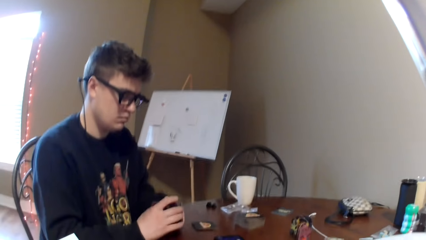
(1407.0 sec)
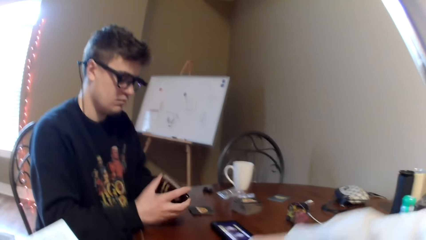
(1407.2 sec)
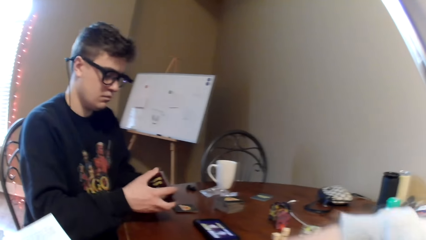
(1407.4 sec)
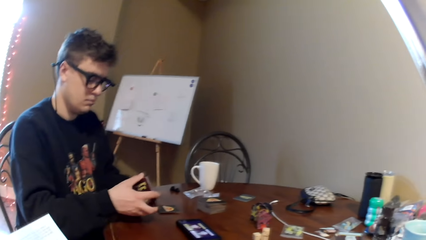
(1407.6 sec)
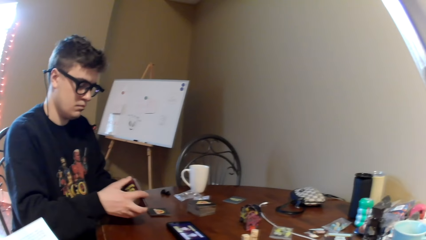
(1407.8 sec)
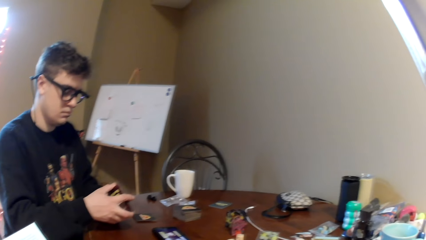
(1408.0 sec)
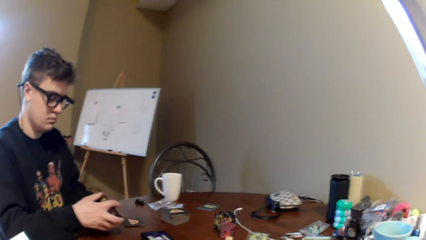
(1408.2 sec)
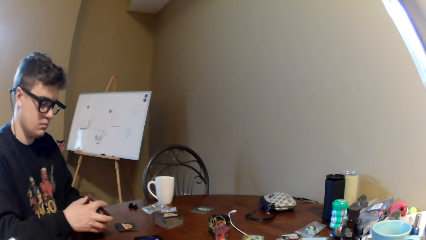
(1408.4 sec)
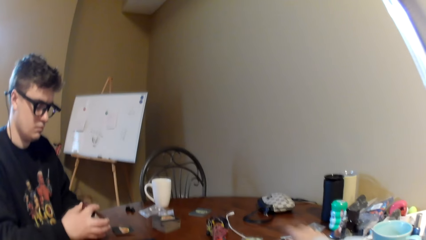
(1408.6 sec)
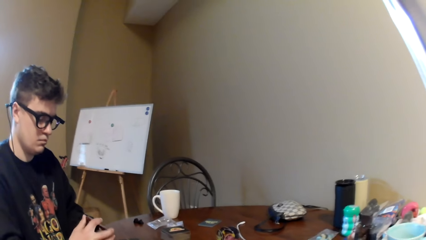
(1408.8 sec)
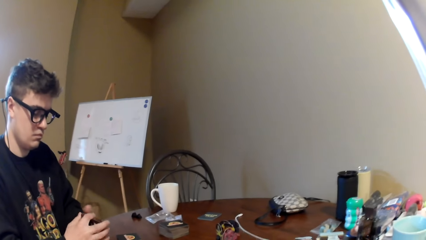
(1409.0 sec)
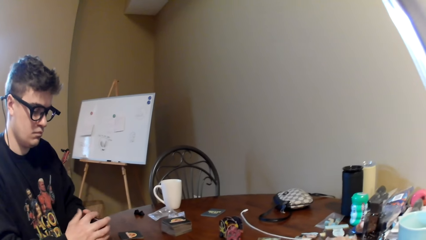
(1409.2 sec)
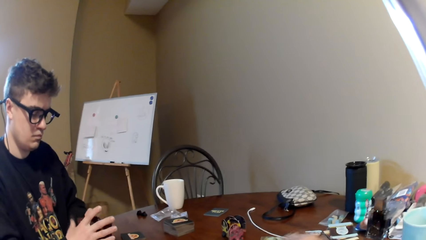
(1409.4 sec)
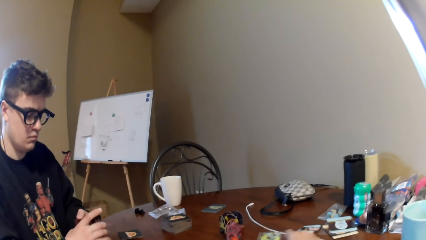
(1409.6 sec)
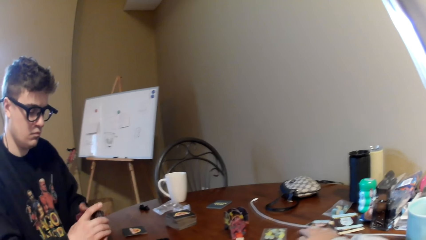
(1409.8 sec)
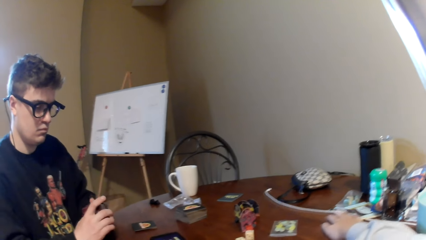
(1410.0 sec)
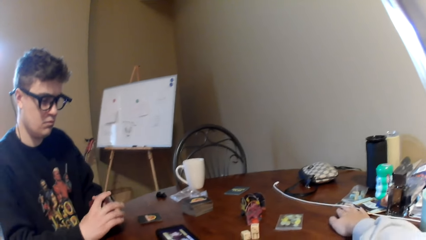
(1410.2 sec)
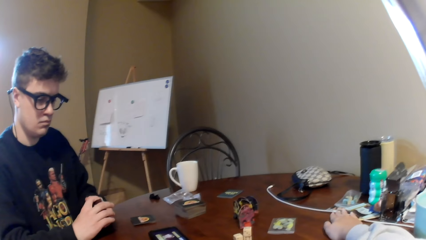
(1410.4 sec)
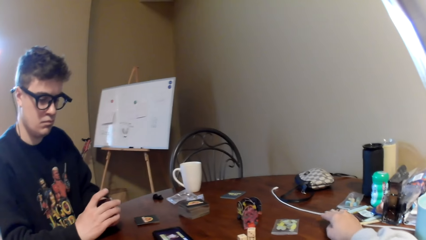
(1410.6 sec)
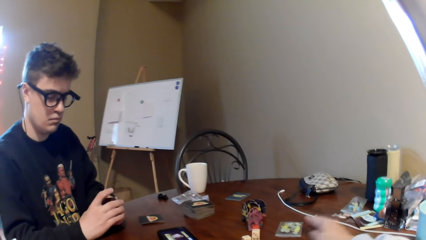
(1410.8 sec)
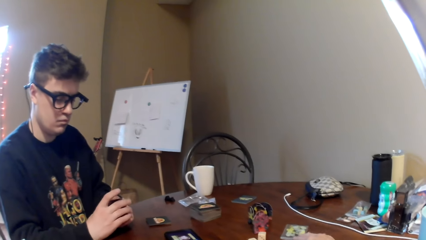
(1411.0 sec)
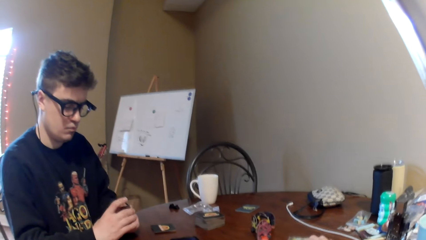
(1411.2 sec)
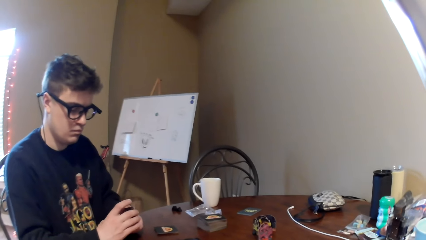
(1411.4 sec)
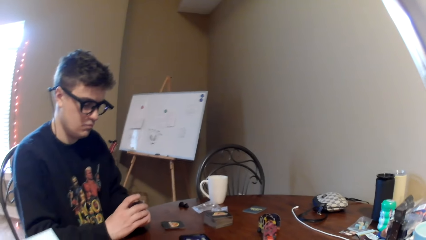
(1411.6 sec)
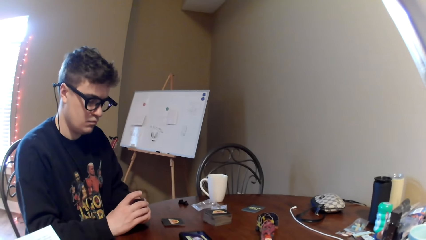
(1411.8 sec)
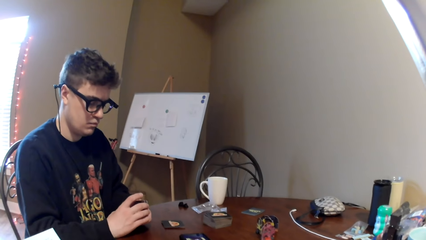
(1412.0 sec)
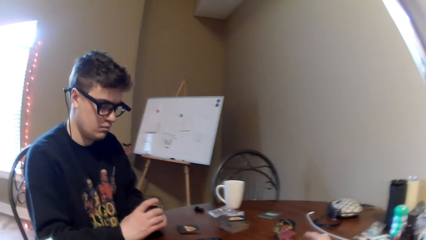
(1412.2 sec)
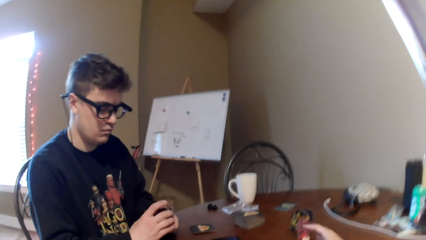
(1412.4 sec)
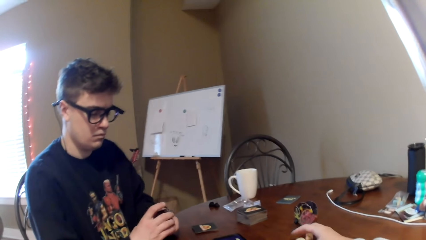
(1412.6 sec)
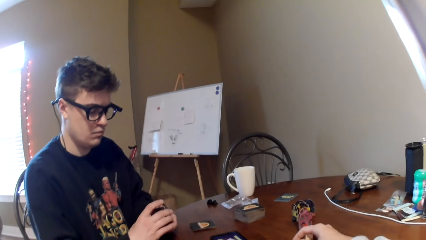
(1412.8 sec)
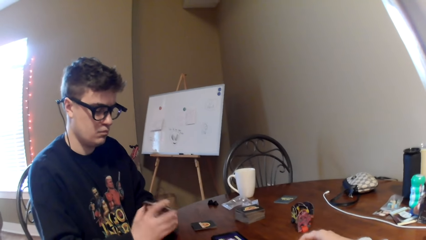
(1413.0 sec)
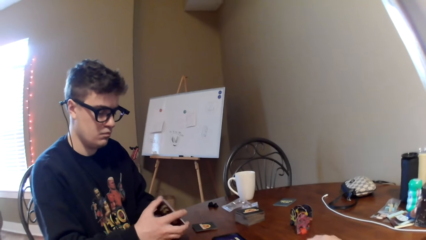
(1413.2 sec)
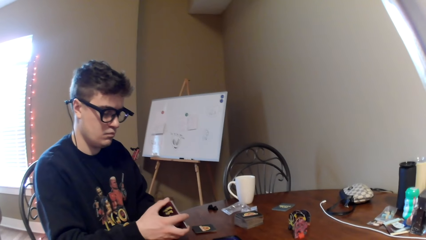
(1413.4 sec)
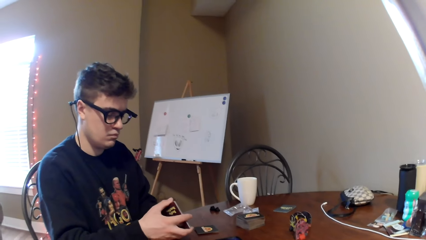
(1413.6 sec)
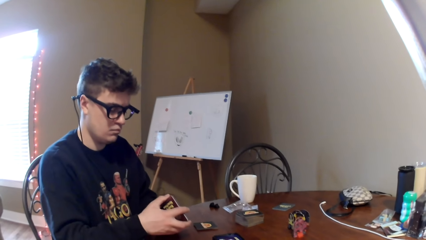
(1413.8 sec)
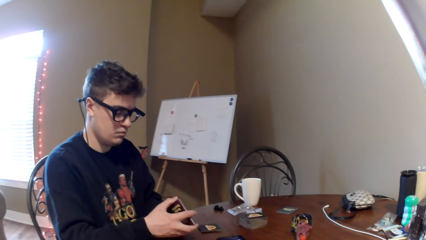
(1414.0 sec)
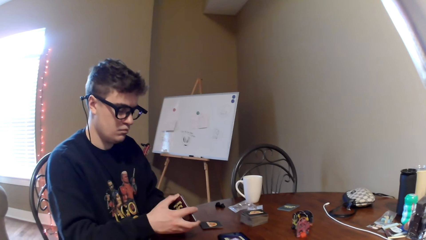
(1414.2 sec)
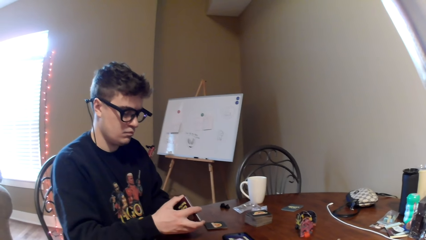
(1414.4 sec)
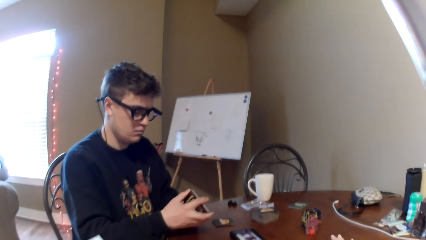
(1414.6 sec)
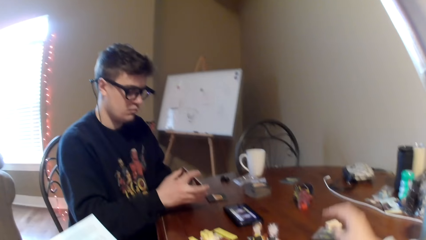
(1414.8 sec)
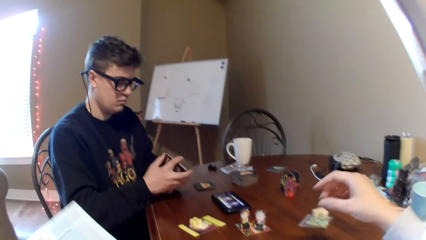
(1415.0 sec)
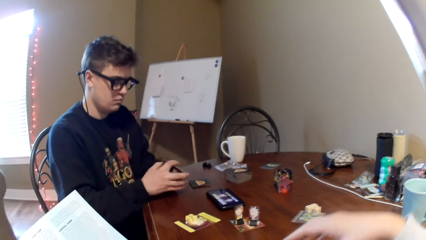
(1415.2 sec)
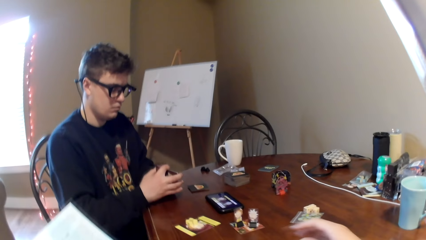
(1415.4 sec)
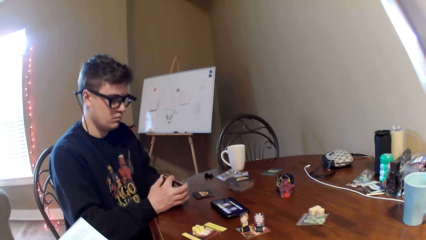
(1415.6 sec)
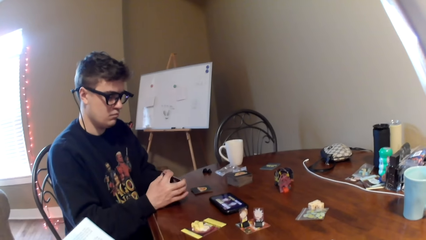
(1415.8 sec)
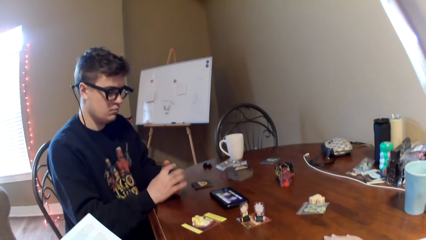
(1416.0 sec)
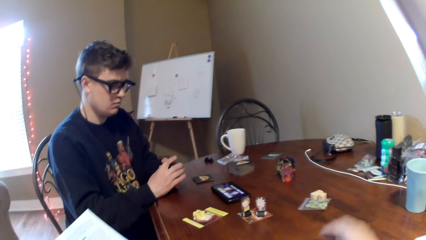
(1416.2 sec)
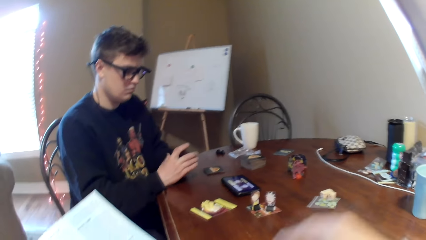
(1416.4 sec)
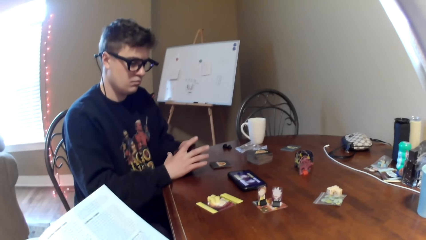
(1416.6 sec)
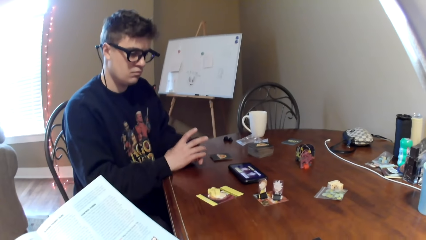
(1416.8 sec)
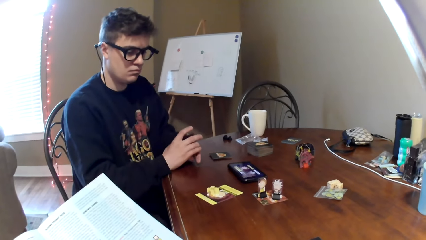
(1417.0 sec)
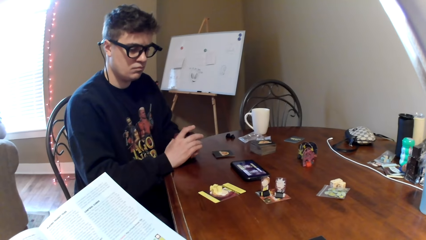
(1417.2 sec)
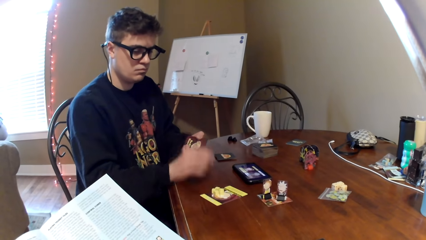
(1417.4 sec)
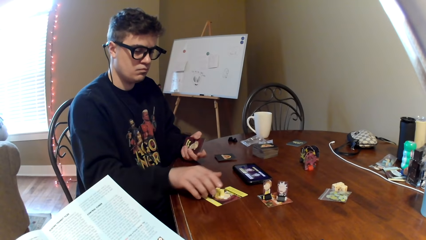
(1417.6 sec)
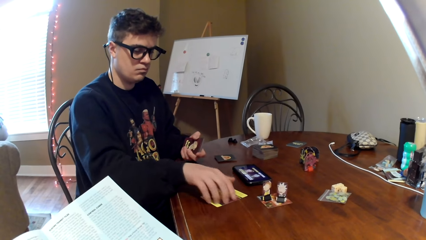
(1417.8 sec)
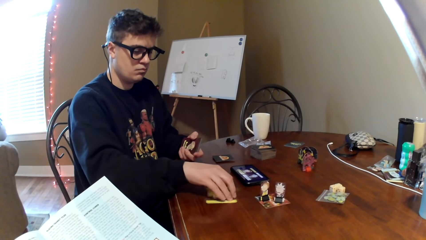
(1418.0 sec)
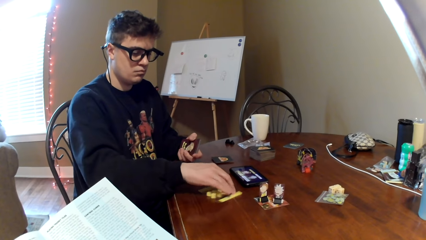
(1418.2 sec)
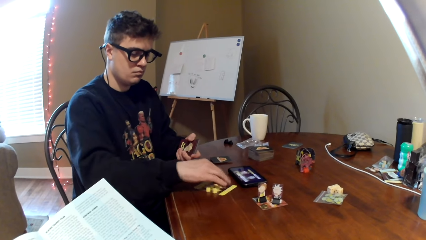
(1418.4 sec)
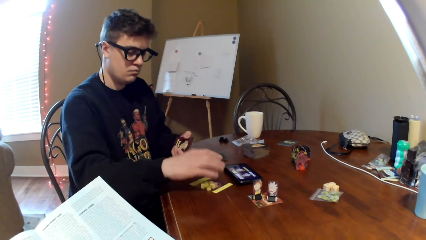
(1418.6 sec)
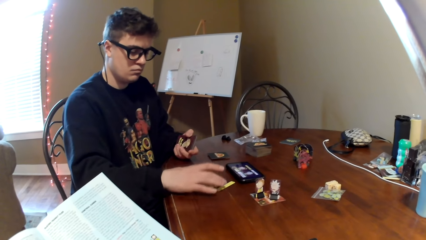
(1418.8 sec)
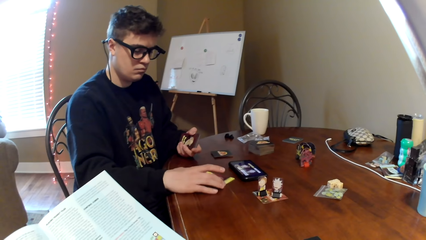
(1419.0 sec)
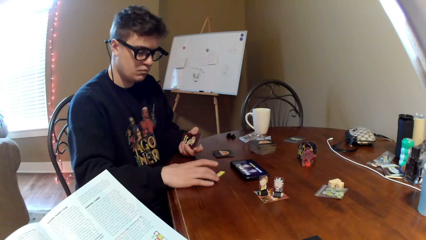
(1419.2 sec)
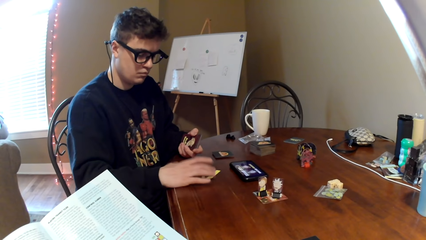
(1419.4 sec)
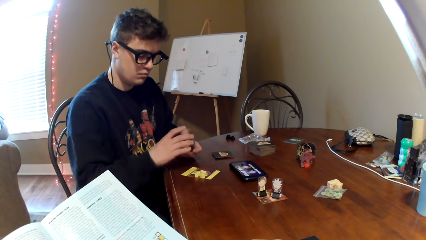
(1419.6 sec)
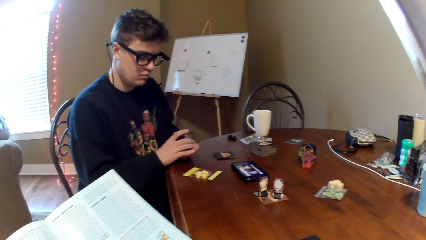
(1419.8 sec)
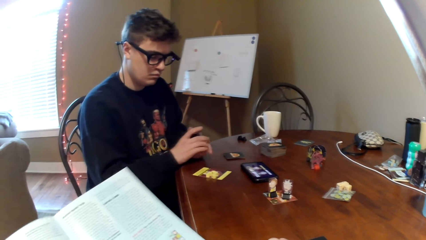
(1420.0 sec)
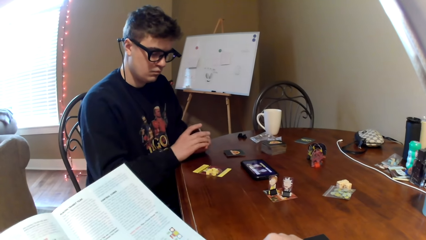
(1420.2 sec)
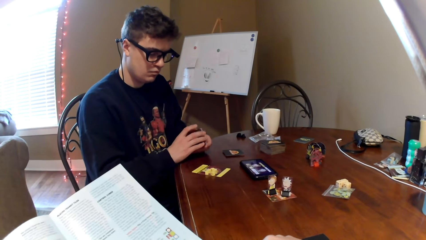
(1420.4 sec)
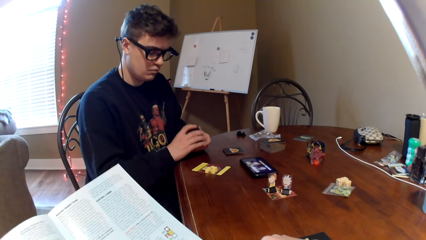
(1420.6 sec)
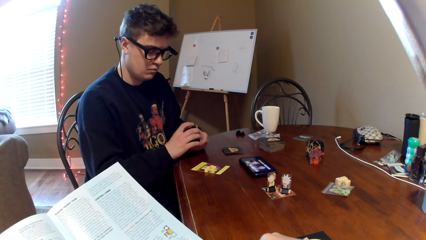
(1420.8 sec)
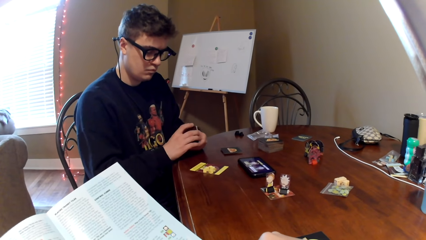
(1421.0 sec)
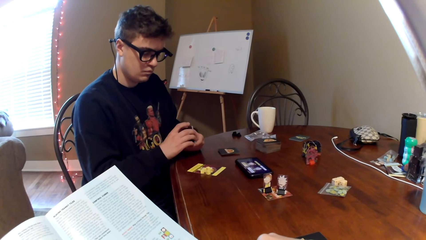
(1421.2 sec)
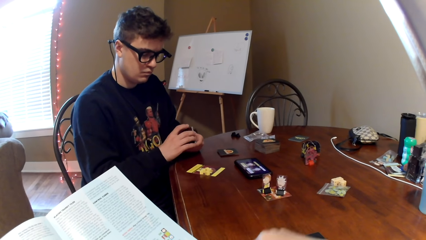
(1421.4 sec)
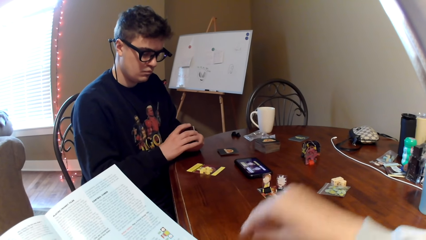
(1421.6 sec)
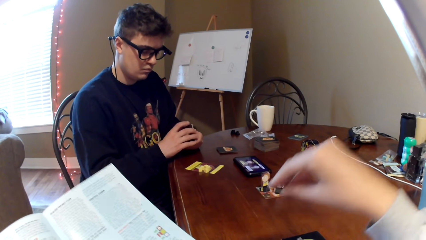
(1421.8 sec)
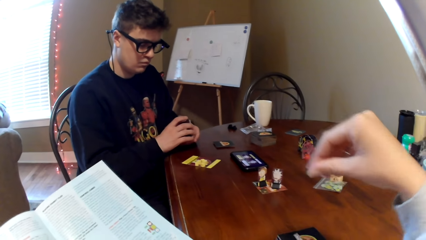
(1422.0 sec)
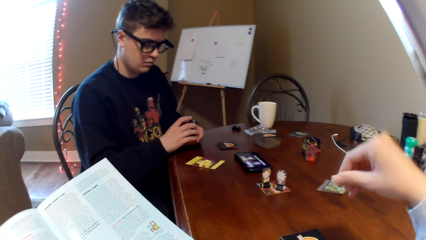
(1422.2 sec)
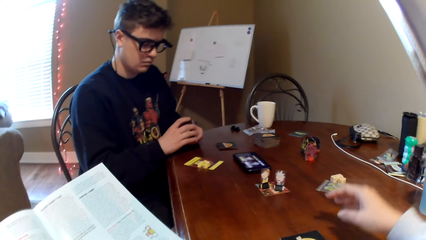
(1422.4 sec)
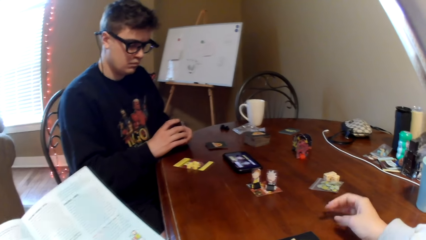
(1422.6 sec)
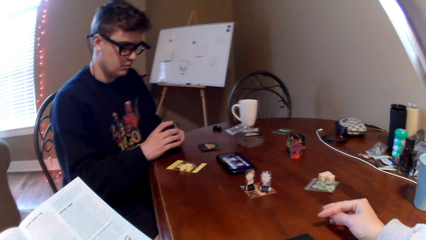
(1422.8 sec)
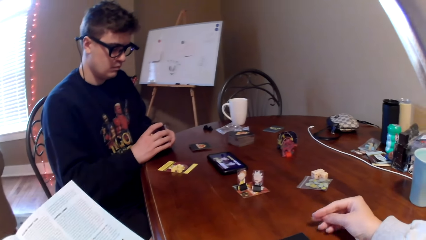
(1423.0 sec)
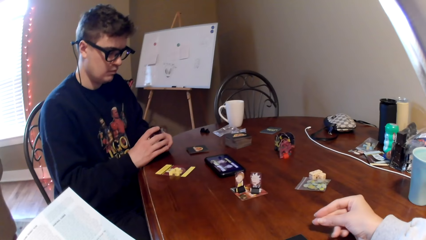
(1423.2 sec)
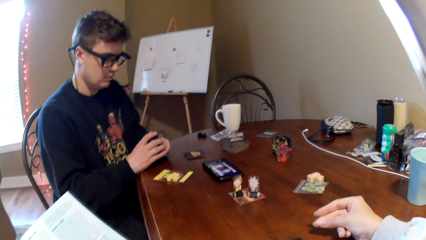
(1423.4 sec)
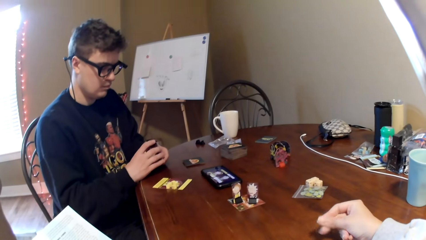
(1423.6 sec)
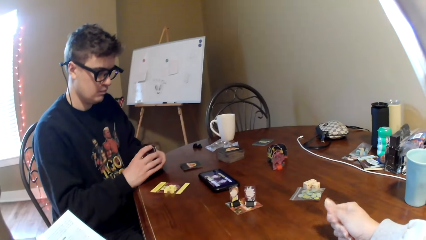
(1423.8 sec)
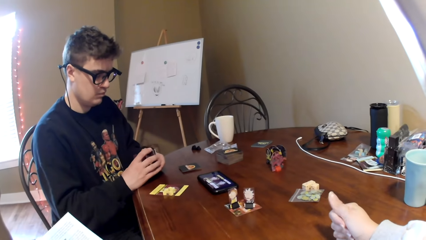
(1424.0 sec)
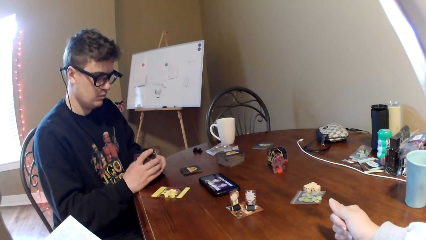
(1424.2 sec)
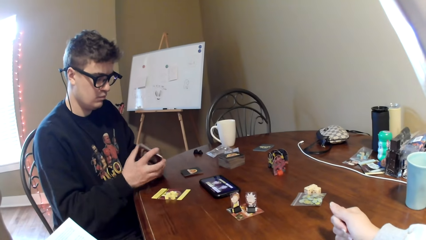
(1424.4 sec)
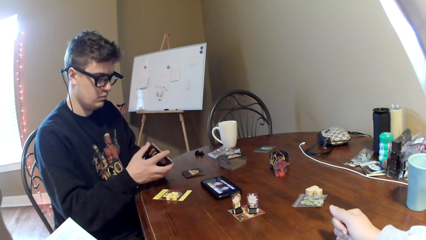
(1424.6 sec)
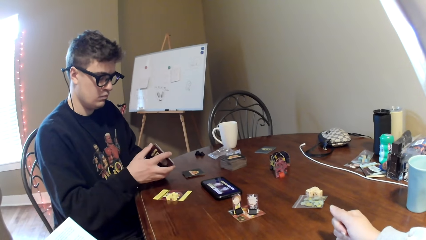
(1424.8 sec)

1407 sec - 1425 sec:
A man adjusts the cards on a table. The camera wearer moves the cards on the table. She moves the blocks. The man adjusts the cards on the table. The camera wearer moves the hand. She moves the cards on the table and adjusts the cards on the table. The man moves the card and adjusts the card on the table. The camera wearer reads a book. She puts her hand on the table.
